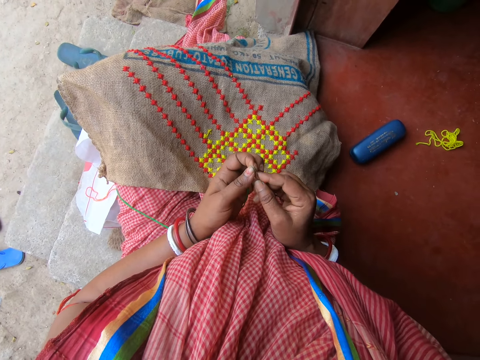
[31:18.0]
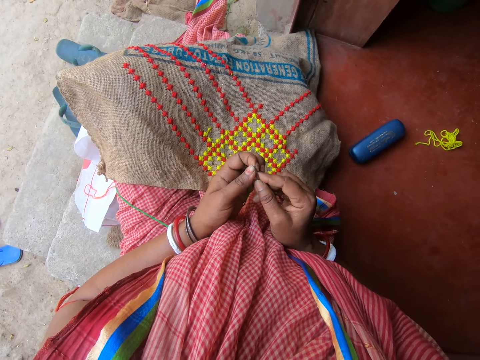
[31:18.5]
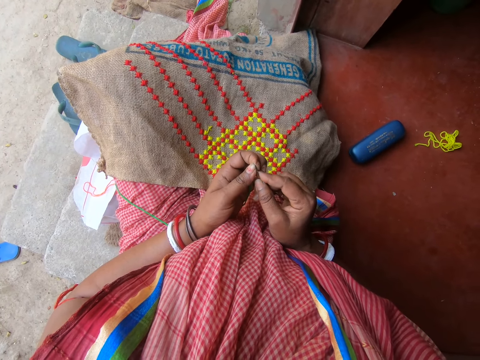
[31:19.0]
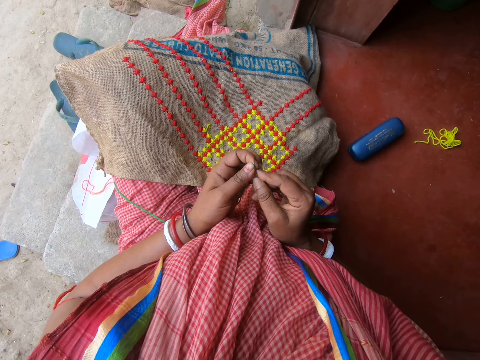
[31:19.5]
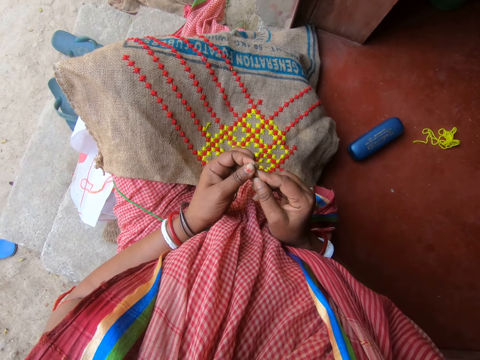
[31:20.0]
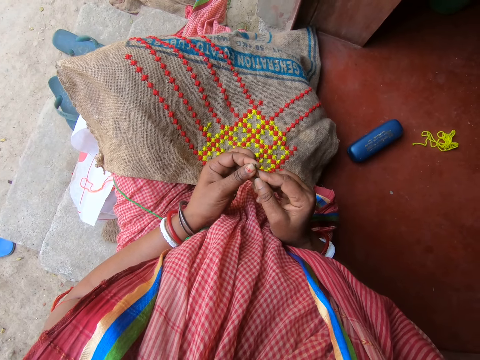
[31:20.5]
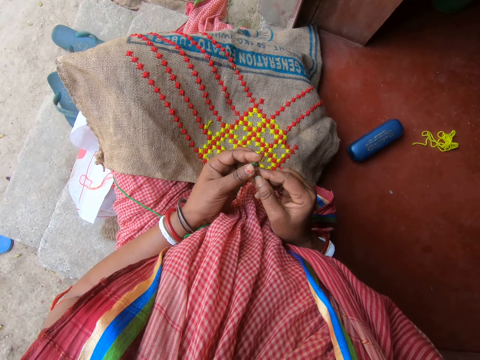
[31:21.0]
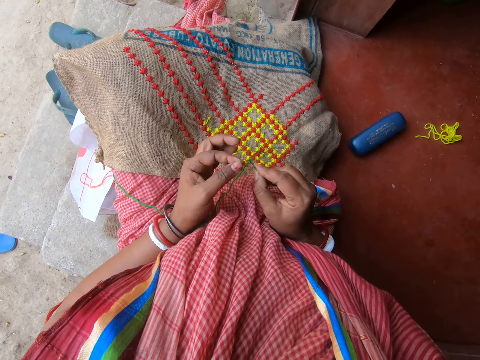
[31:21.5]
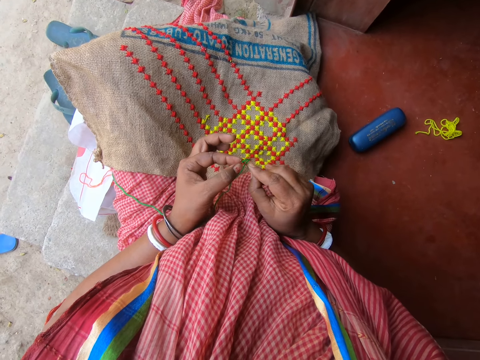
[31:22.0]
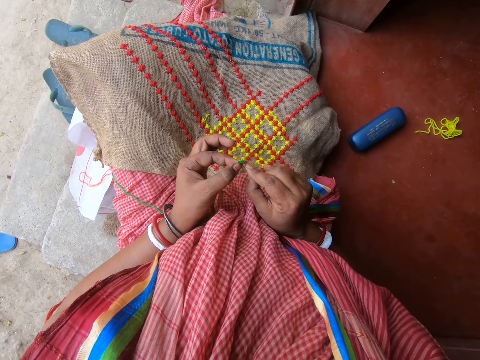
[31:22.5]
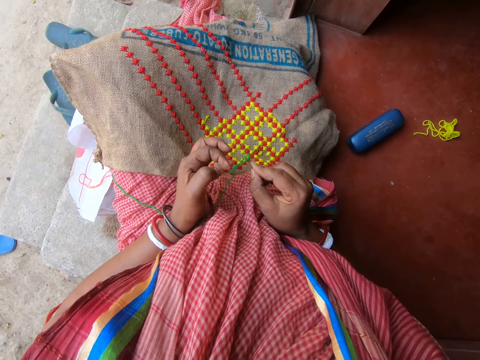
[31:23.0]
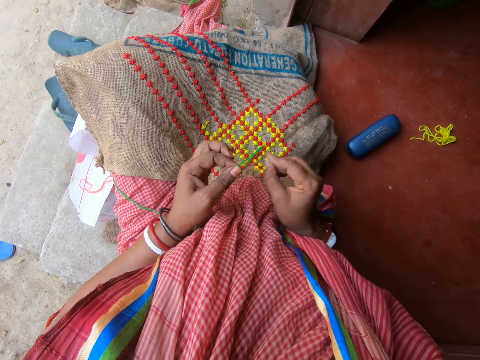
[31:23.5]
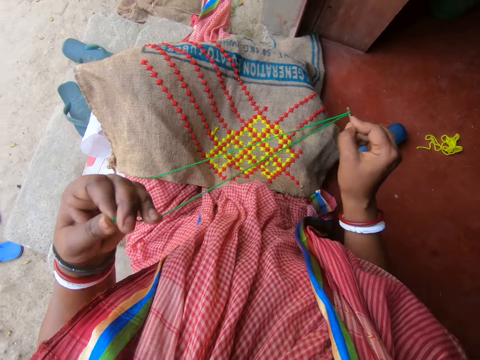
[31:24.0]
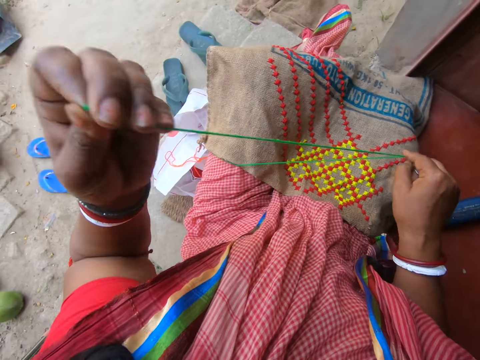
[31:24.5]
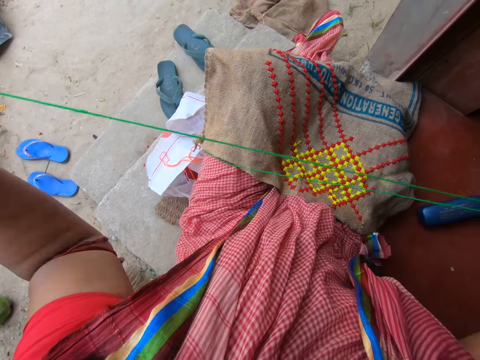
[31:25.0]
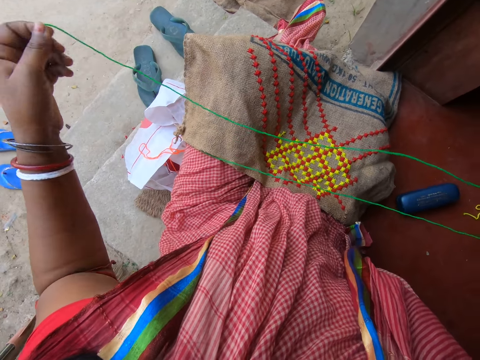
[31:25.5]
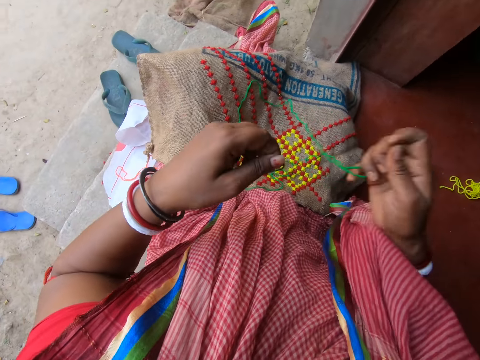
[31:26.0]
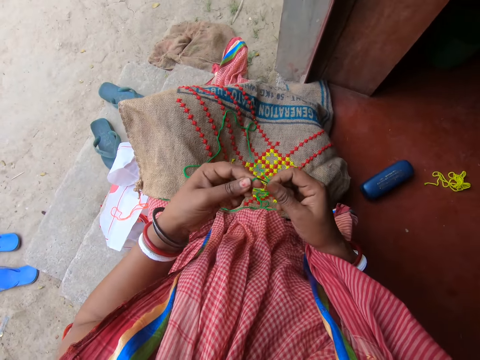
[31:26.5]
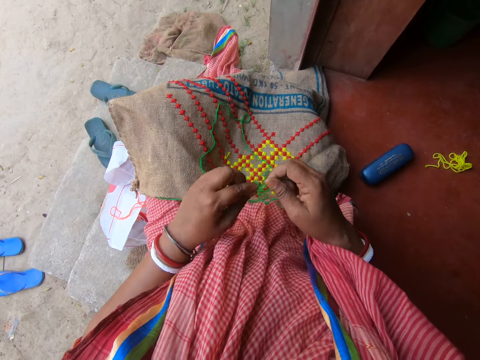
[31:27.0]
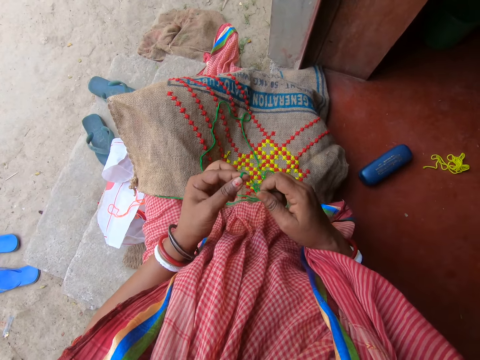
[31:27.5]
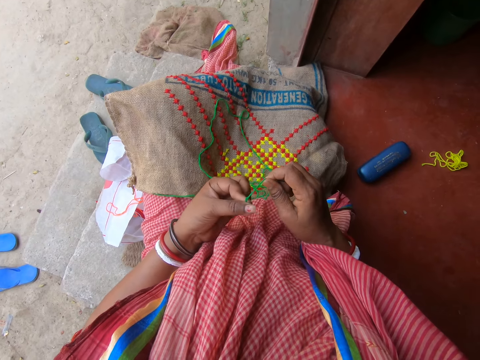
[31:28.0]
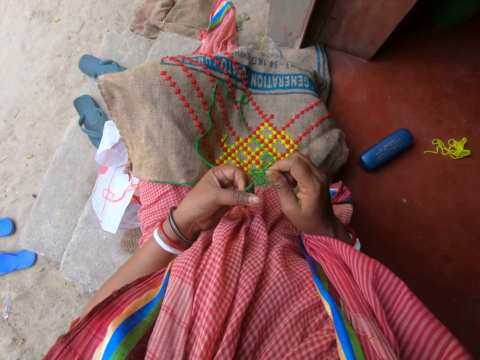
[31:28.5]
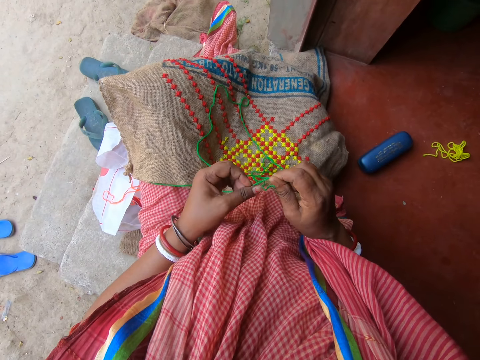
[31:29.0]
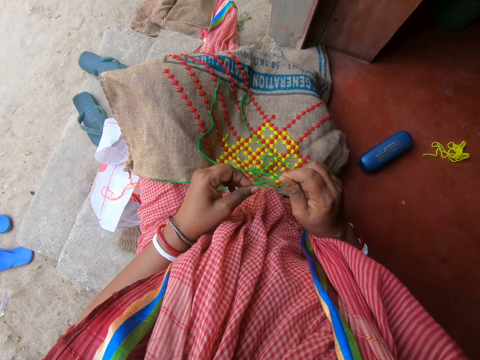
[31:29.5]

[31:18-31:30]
The camera wearer knots the thread with her hands.

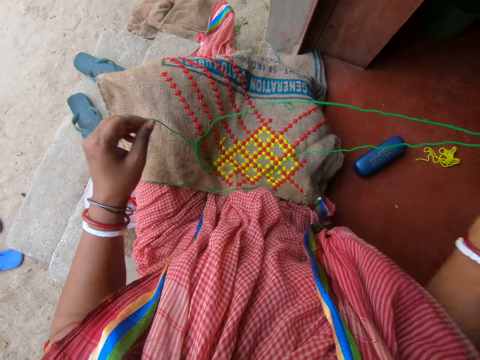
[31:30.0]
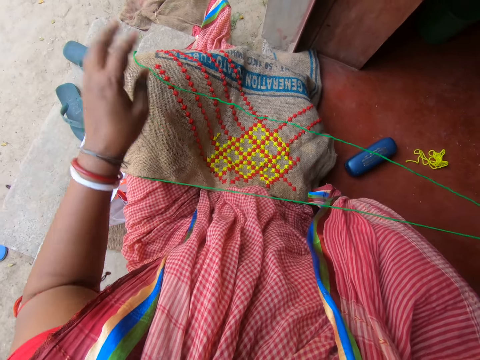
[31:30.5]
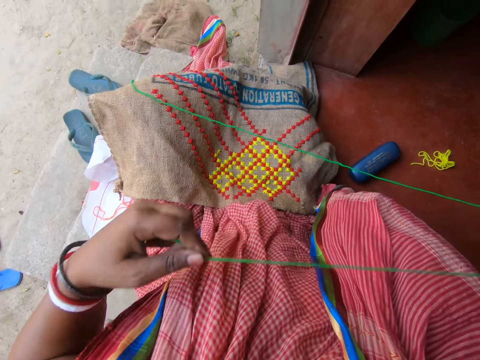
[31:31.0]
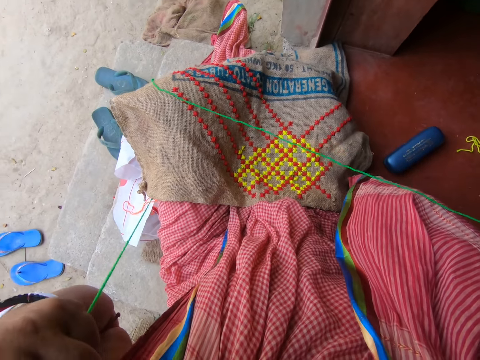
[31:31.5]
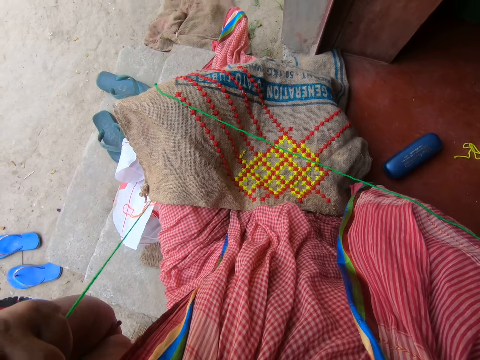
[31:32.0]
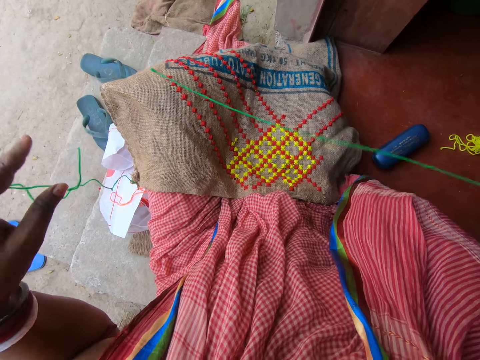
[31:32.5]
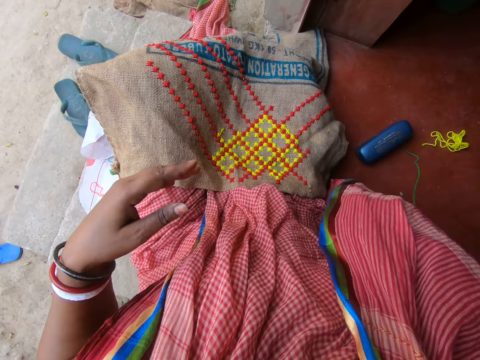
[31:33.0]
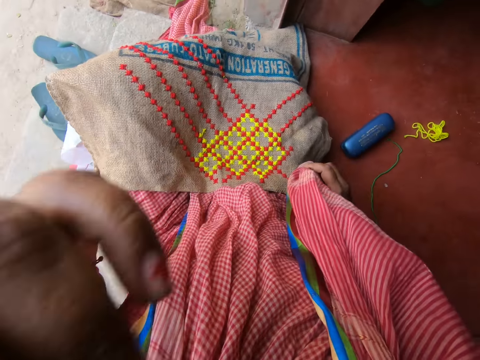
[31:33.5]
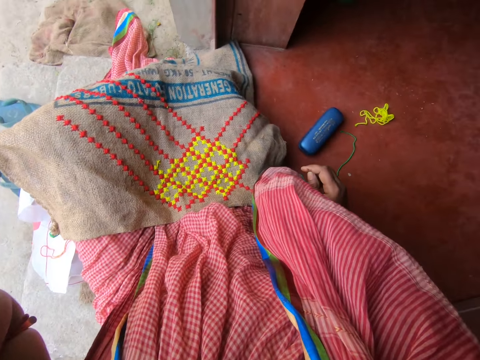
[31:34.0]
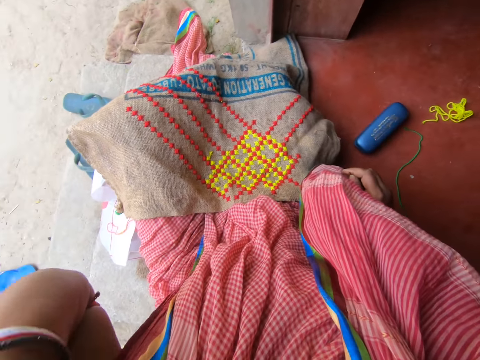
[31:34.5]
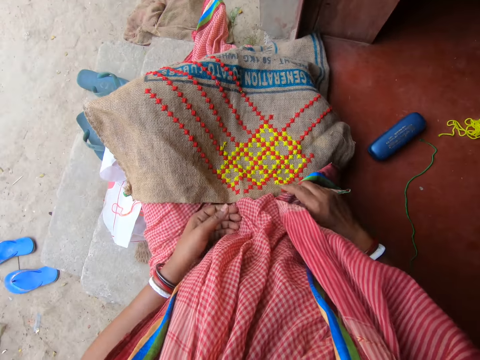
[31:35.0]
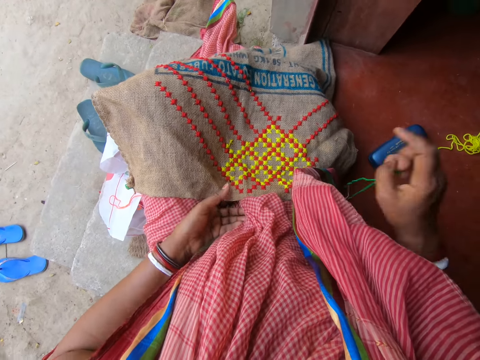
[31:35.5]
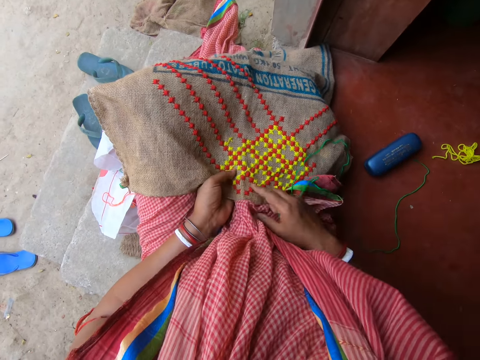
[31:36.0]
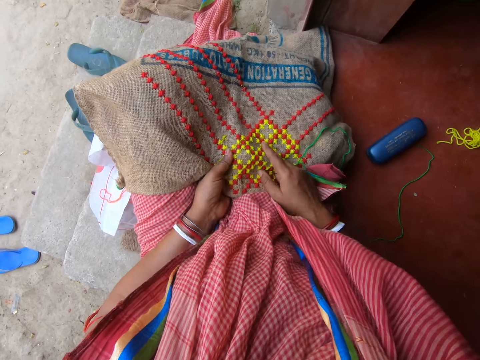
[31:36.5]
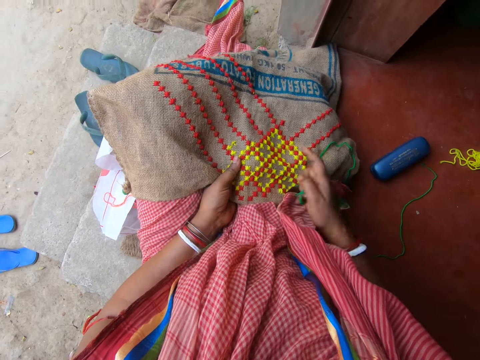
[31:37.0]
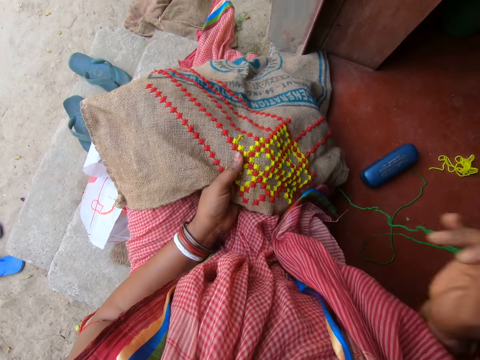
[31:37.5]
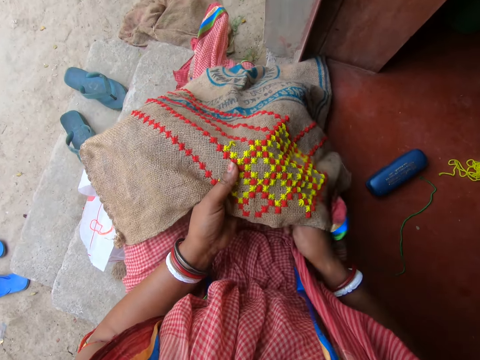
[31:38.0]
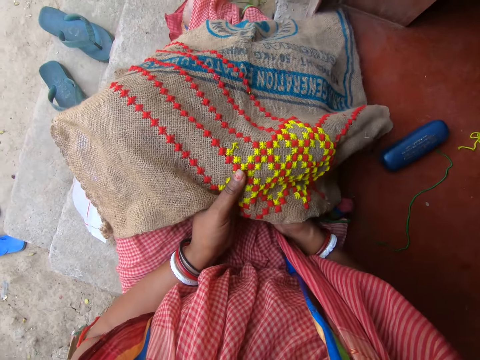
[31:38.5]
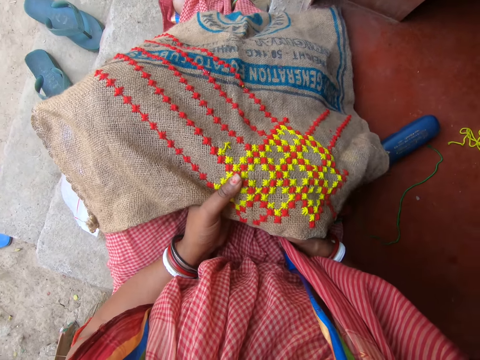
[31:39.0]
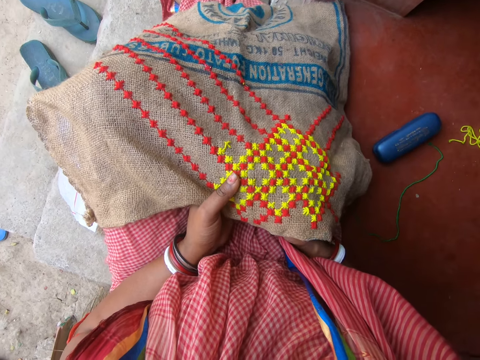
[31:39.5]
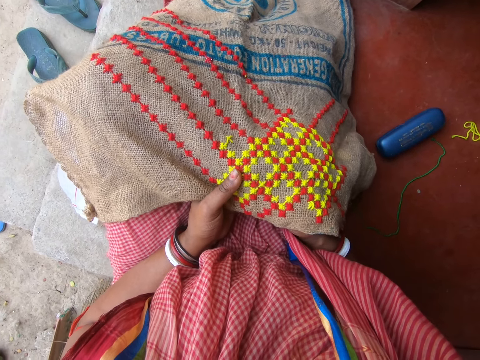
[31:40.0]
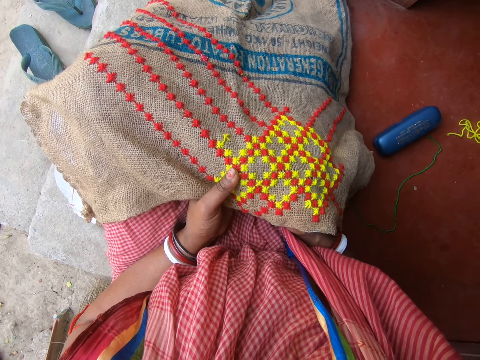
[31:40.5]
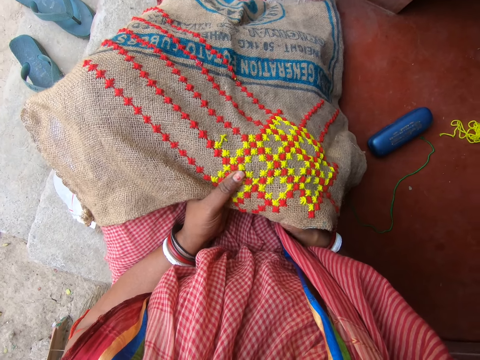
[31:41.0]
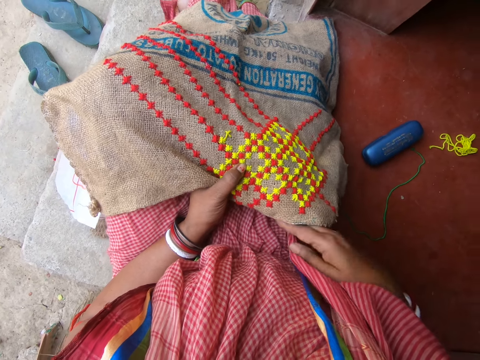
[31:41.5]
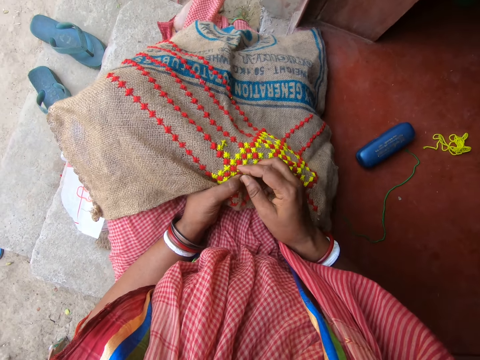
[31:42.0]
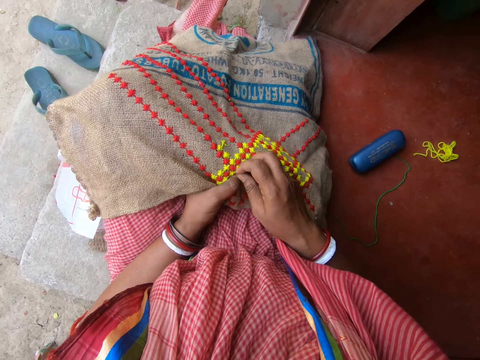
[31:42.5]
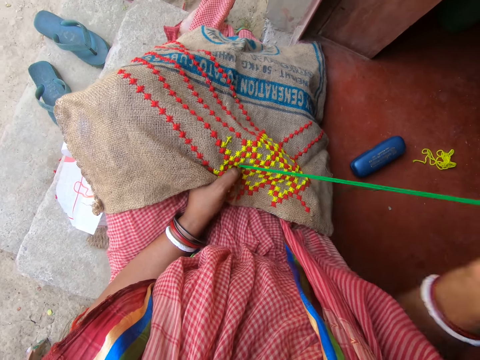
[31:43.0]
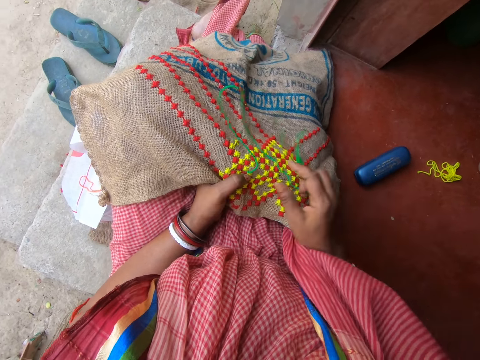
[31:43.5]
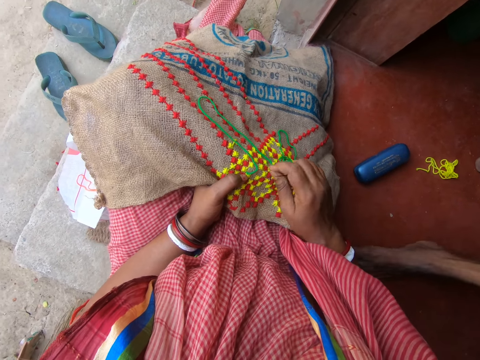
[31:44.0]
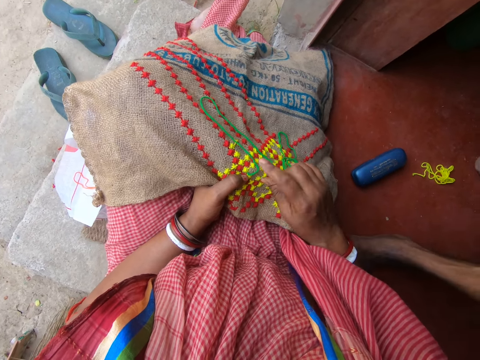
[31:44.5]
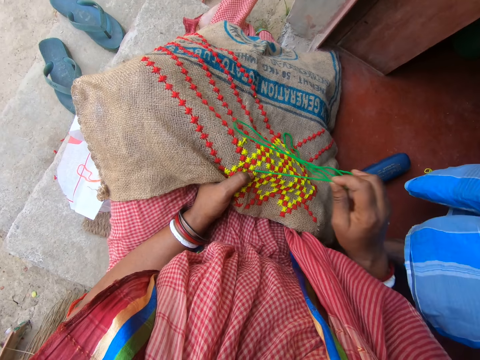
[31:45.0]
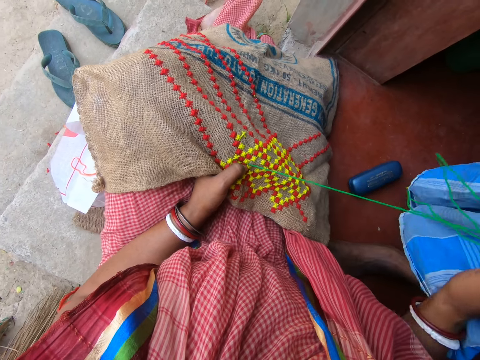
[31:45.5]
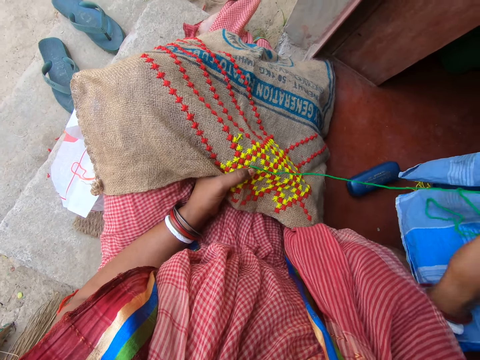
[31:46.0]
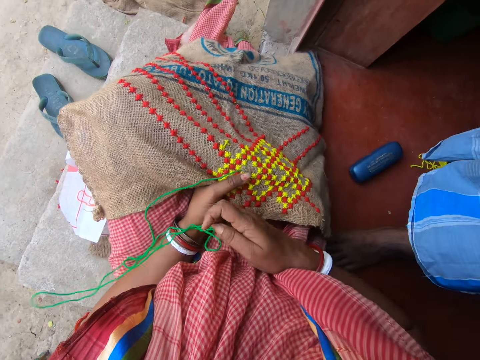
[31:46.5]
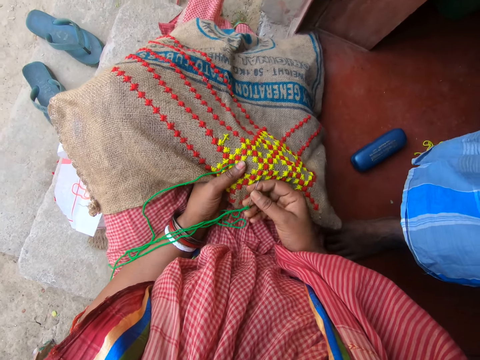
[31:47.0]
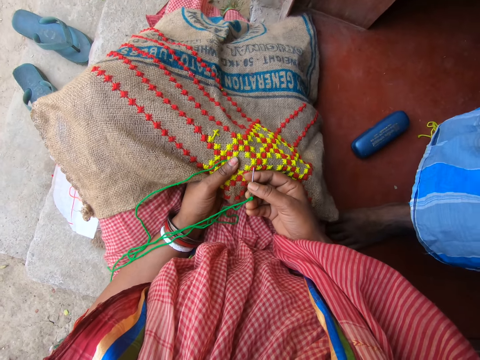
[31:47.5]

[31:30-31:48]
The camera wearer cuts off a piece of thread from the thread in her hands with her teeth. She adjusts a camera on her head with her left hand. She holds the fabric with her left hand. She interacts with a man. She embroiders the fabric with the needle and thread in her right hand. The man stands beside the camera wearer.
